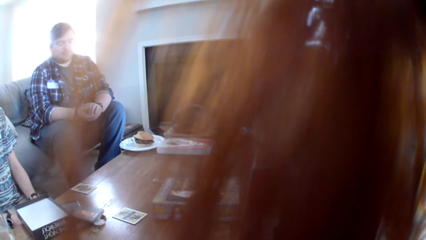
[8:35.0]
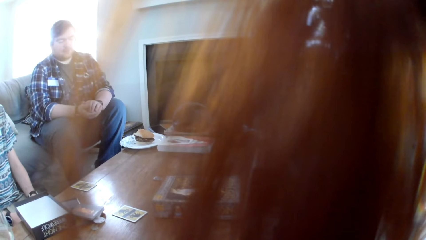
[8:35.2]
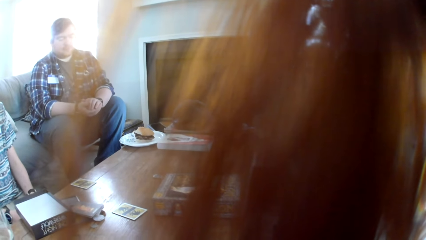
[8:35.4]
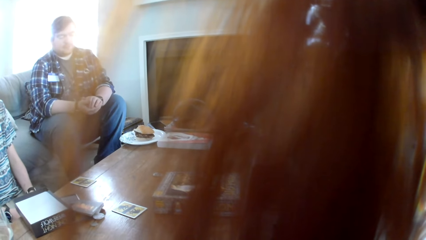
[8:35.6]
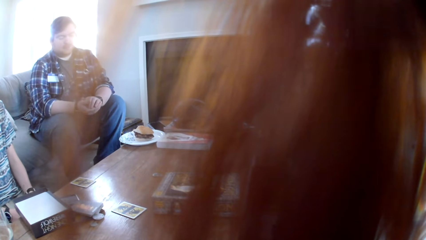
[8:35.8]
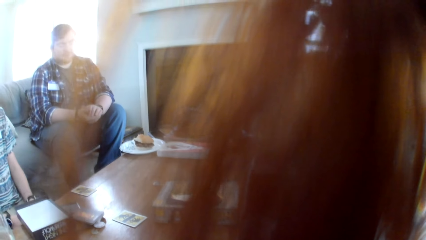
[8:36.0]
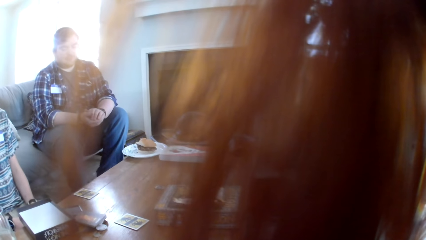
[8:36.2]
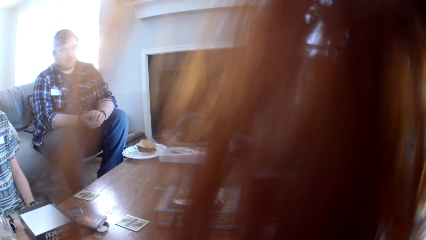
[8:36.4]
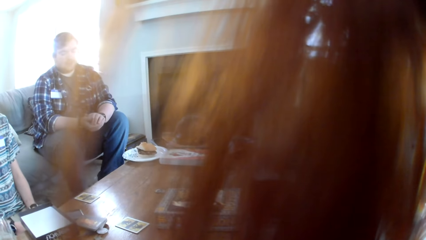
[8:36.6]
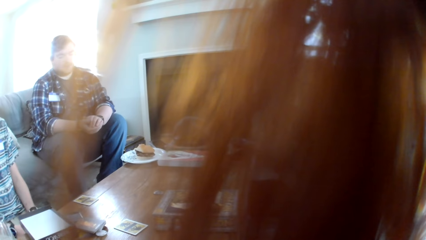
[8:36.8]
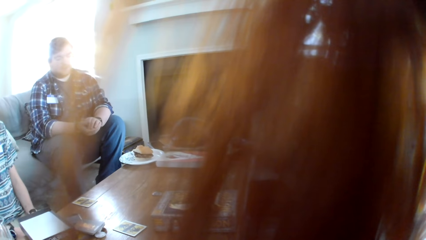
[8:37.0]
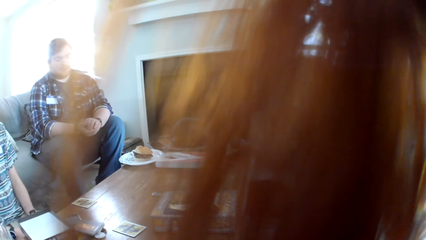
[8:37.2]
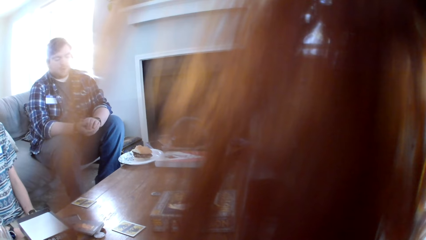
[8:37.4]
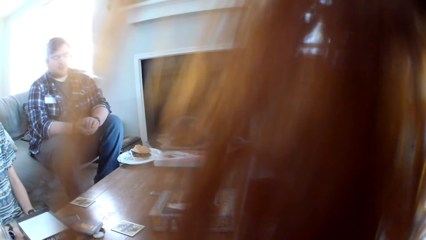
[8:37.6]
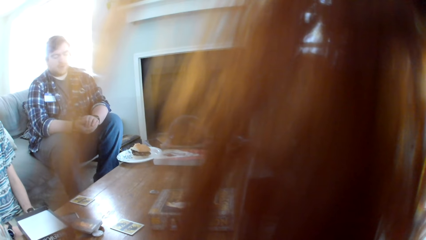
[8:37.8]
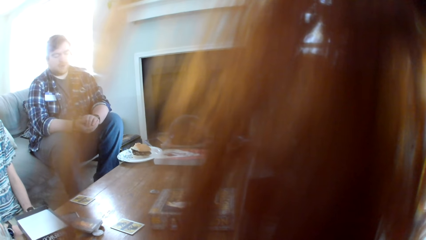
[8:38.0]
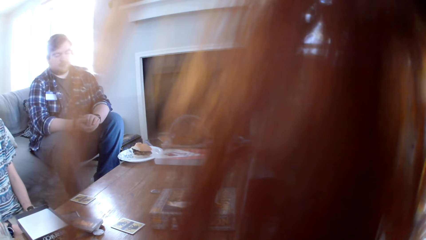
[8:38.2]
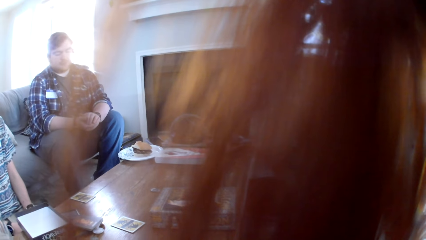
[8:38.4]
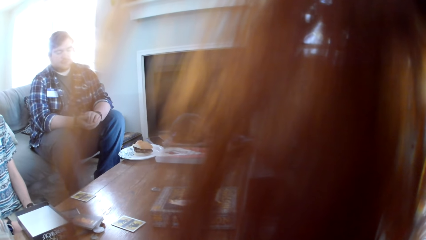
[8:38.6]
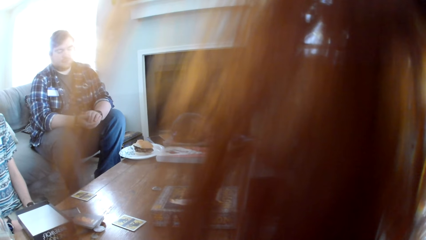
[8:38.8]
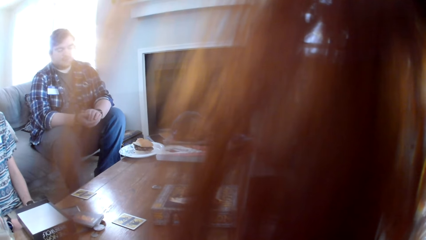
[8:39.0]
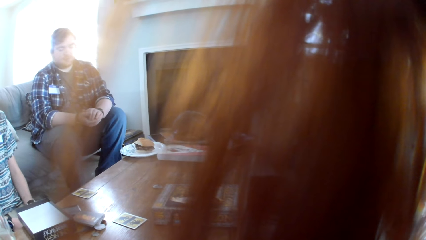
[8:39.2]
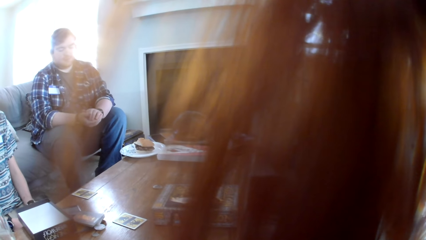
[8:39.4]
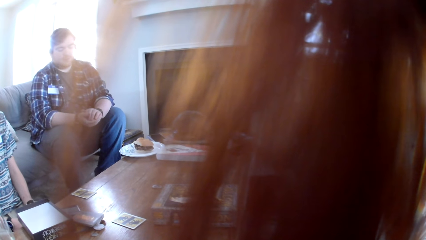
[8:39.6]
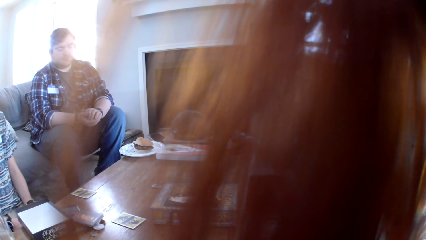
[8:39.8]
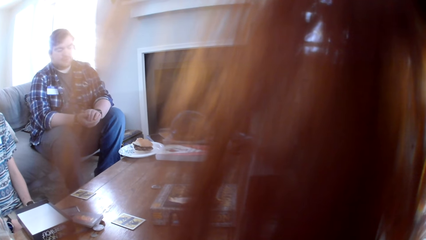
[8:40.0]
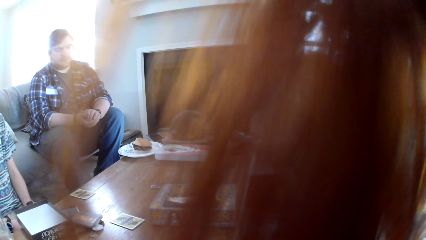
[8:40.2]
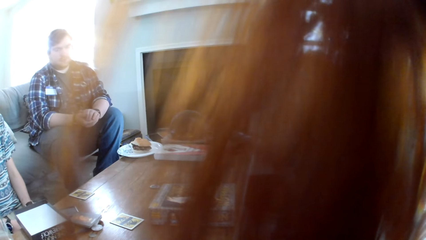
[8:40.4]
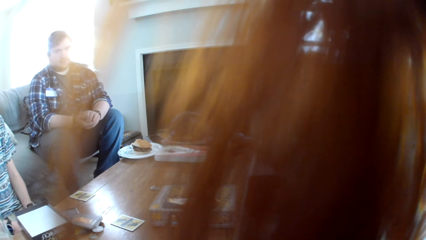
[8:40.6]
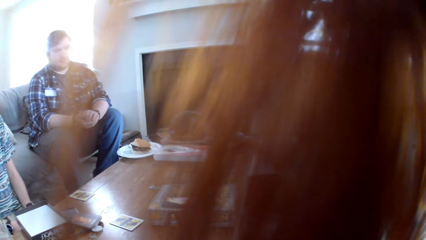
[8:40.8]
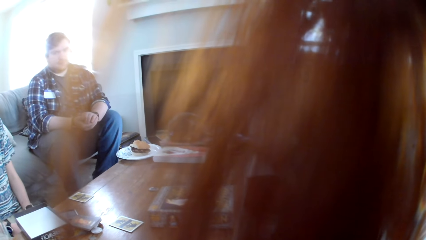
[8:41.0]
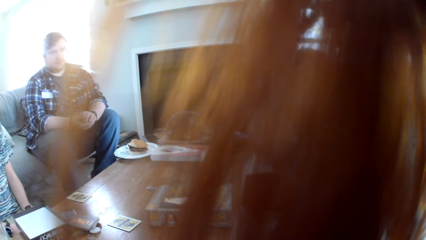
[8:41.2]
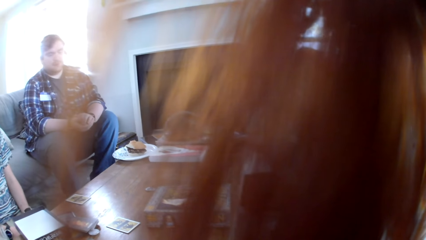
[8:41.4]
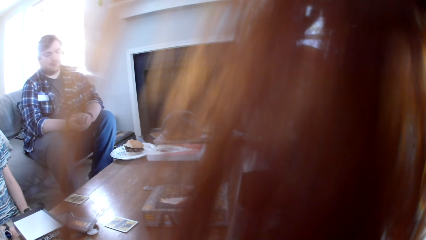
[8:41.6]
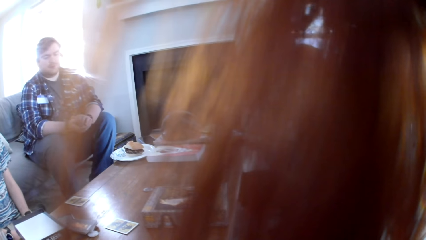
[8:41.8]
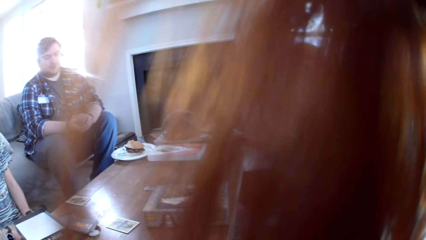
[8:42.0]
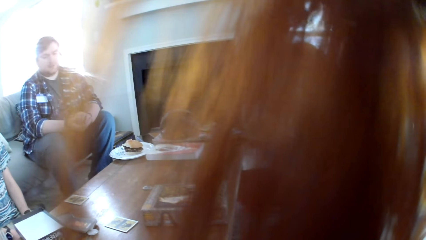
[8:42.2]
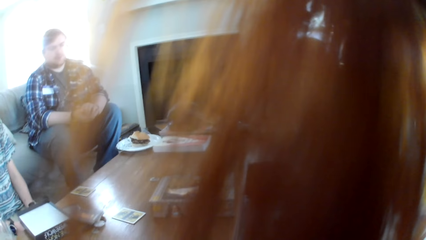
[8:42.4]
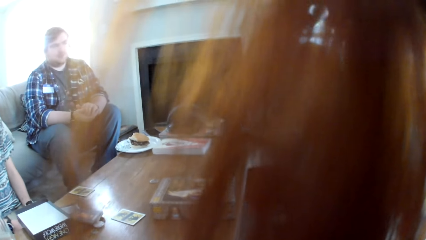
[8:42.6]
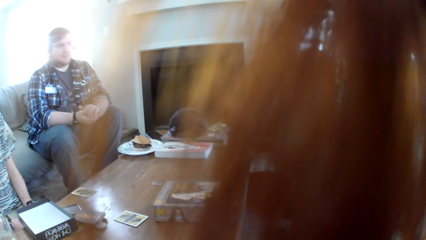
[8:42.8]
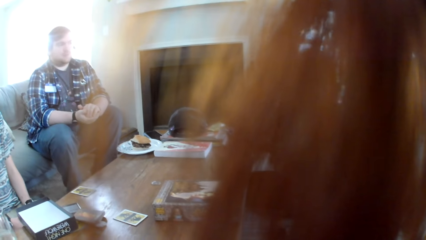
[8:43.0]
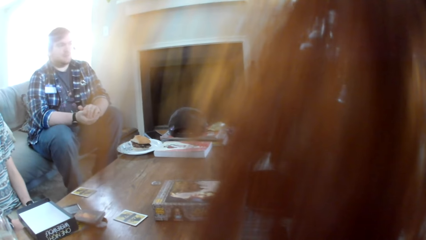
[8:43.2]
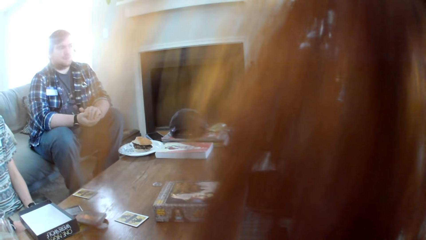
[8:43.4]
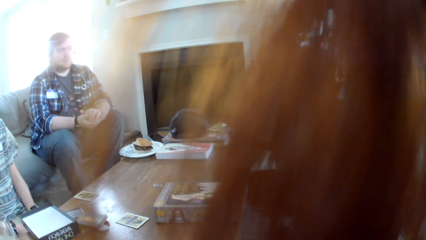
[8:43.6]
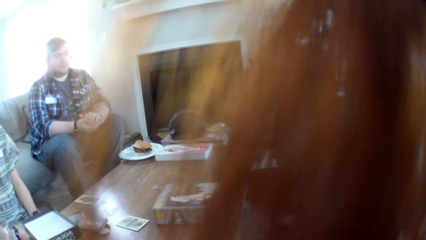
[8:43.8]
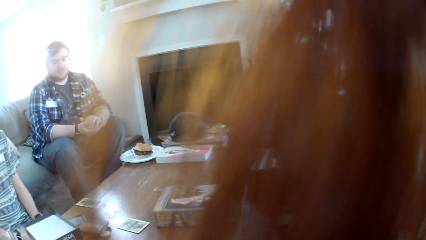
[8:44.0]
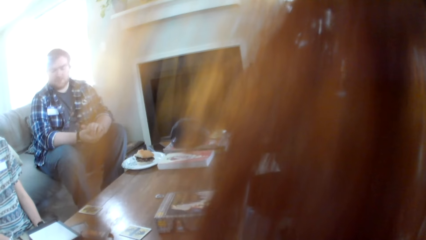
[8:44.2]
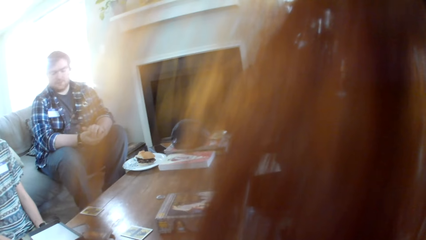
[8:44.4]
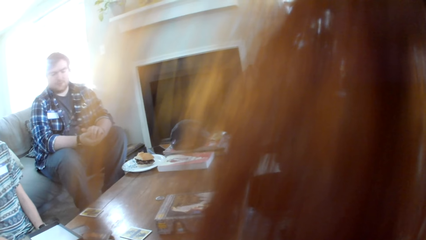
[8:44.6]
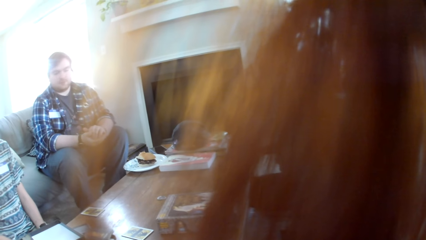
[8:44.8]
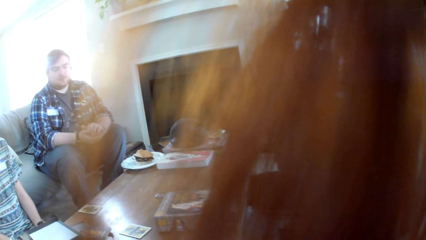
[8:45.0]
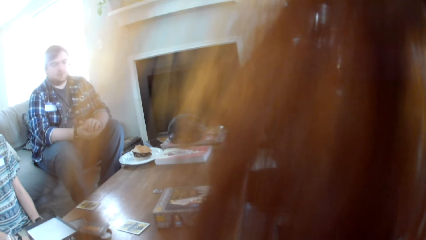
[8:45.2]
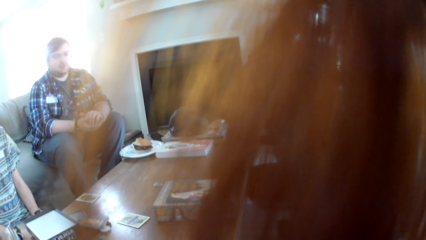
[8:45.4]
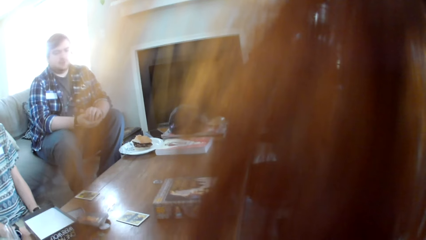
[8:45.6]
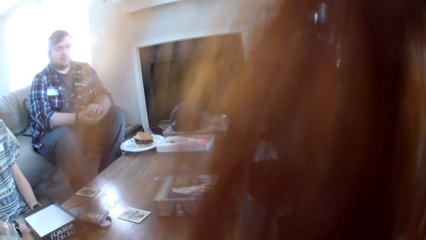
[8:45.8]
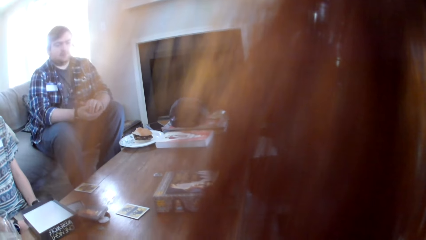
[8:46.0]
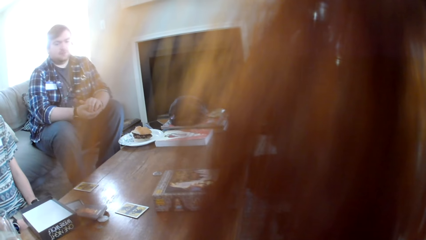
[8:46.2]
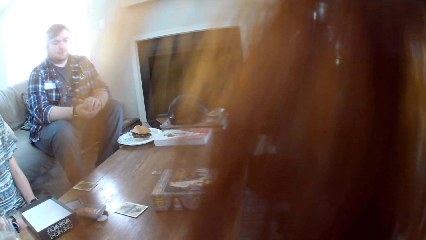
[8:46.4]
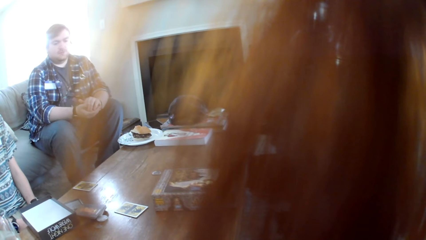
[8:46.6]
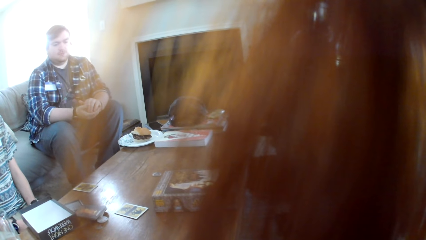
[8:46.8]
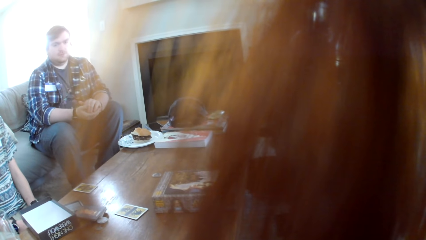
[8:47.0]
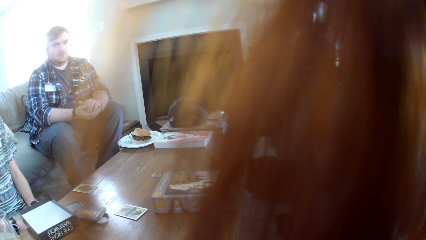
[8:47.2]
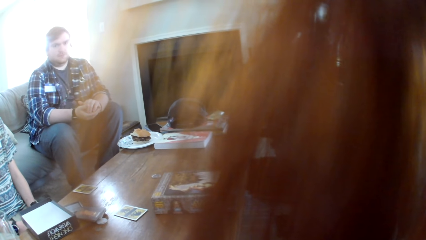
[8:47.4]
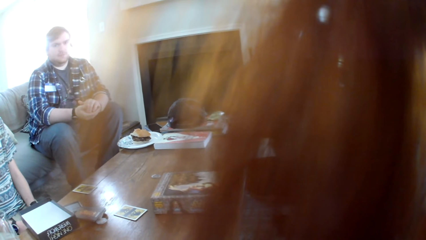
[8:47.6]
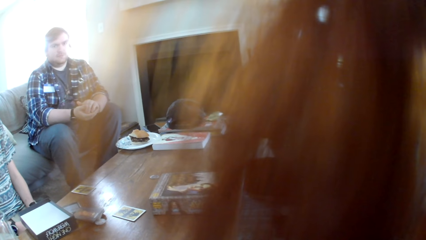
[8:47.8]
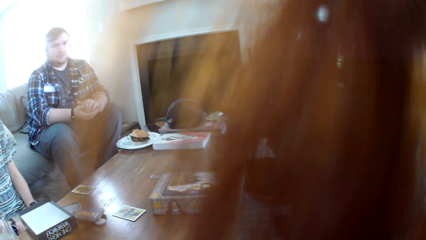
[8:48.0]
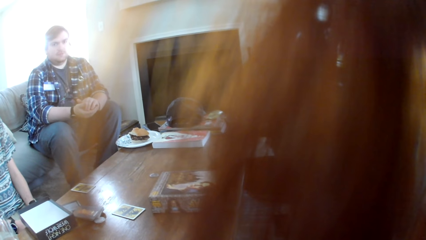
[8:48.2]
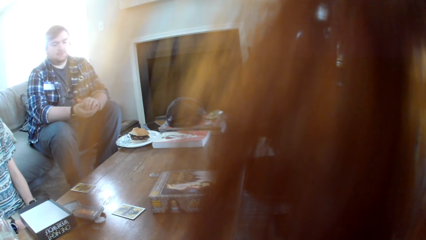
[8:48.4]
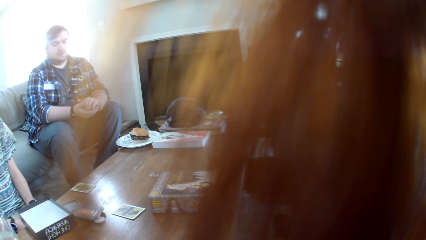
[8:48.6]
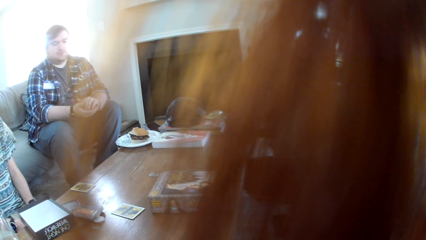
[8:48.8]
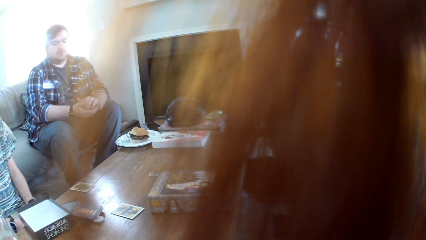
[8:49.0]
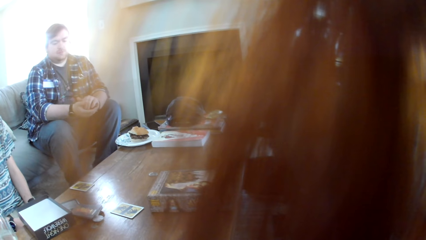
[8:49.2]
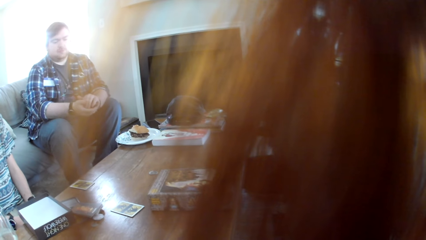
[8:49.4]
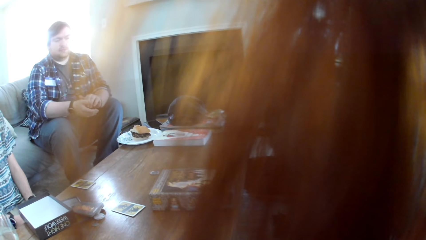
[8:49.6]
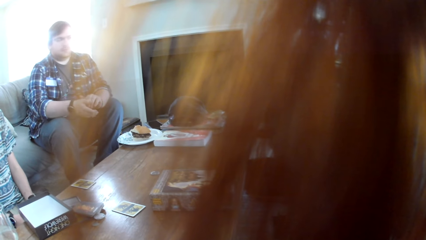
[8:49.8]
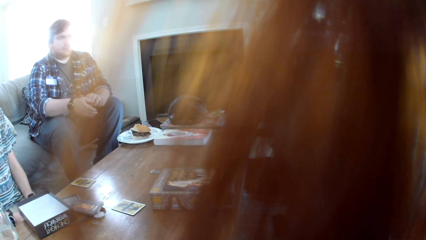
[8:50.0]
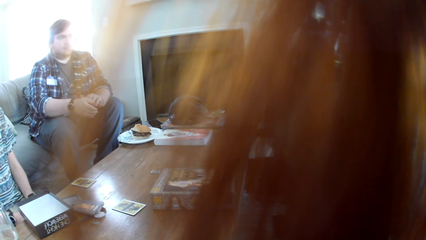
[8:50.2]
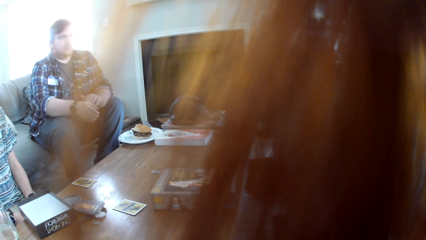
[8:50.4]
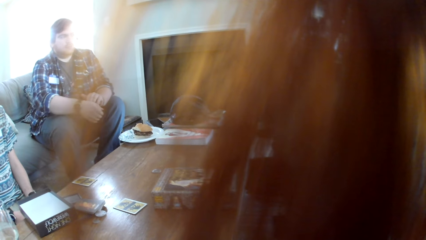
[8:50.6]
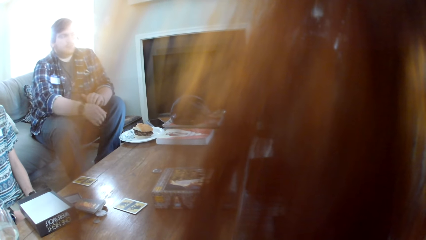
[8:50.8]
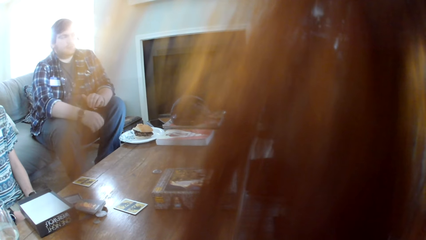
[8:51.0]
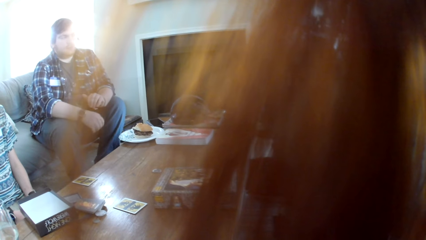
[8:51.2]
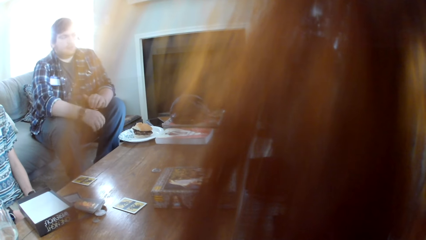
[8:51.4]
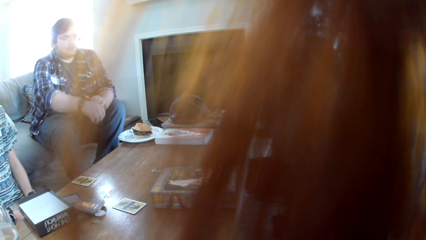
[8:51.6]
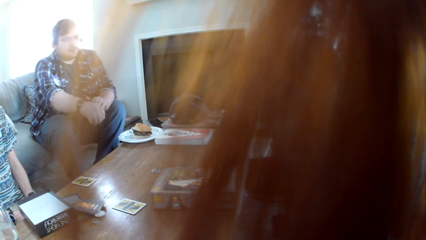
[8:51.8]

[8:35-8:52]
The camera wearer looks around.
